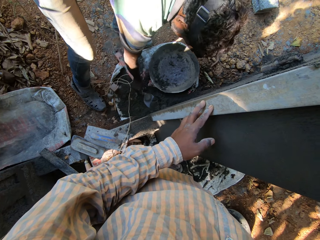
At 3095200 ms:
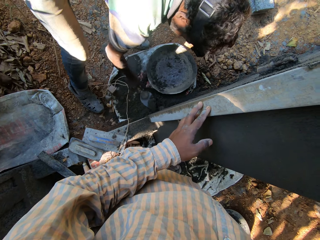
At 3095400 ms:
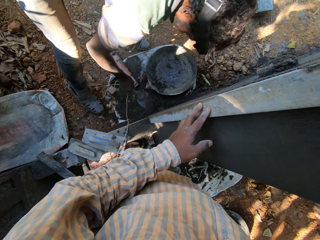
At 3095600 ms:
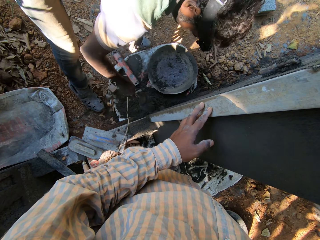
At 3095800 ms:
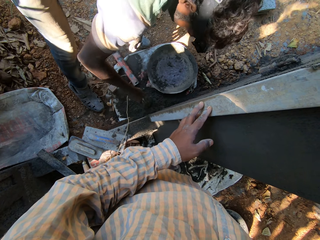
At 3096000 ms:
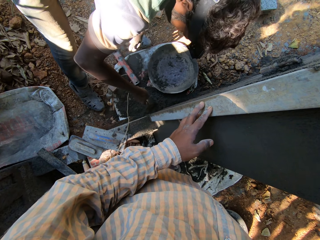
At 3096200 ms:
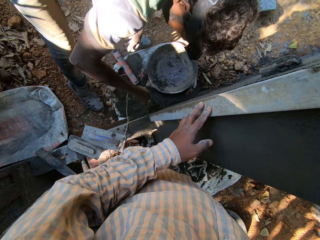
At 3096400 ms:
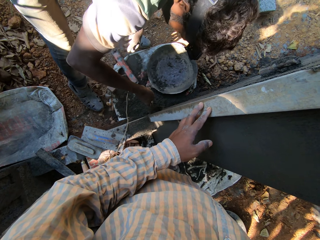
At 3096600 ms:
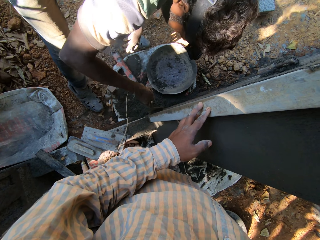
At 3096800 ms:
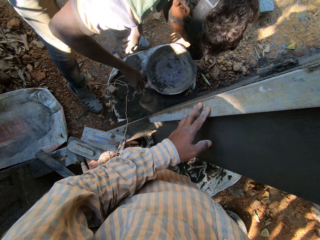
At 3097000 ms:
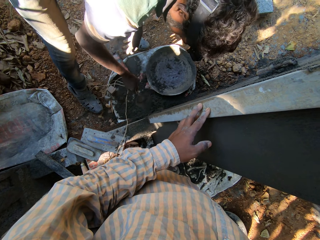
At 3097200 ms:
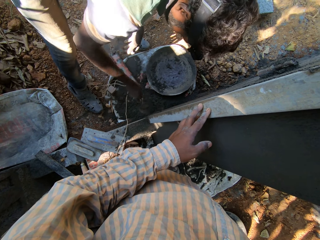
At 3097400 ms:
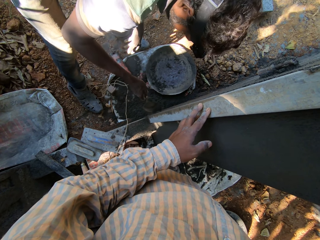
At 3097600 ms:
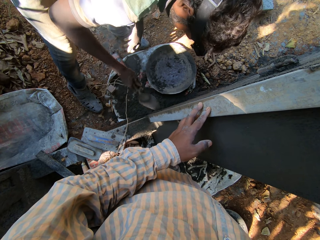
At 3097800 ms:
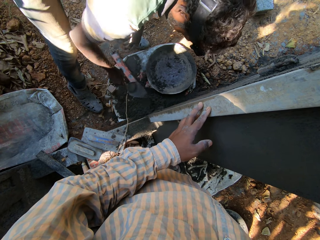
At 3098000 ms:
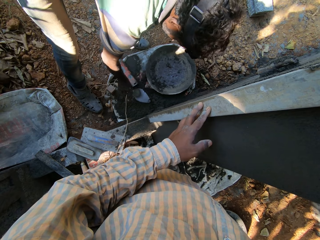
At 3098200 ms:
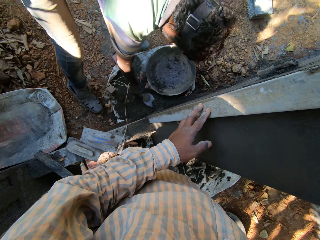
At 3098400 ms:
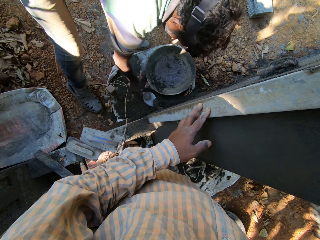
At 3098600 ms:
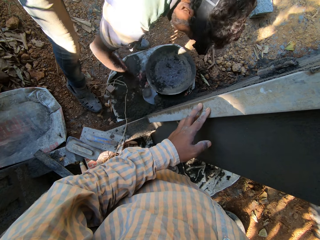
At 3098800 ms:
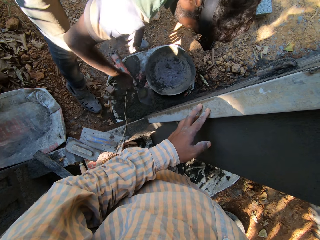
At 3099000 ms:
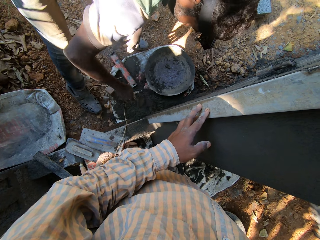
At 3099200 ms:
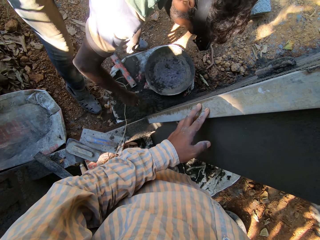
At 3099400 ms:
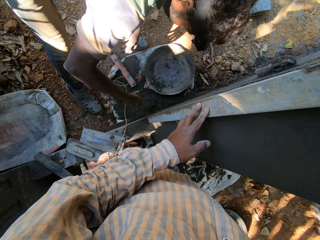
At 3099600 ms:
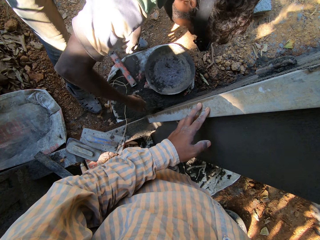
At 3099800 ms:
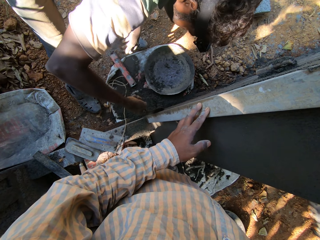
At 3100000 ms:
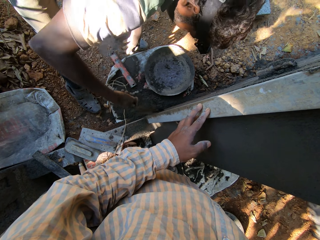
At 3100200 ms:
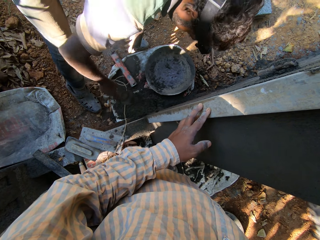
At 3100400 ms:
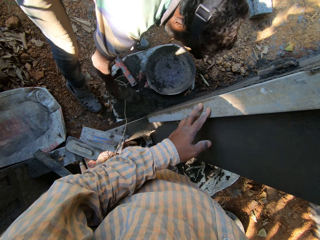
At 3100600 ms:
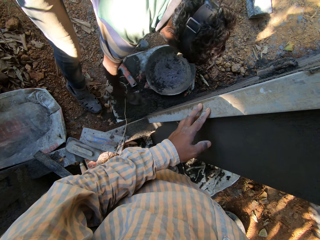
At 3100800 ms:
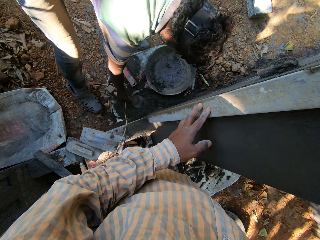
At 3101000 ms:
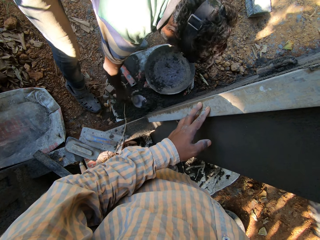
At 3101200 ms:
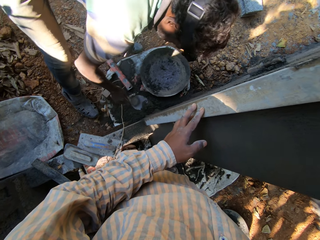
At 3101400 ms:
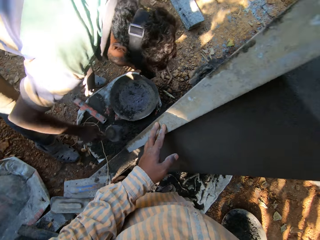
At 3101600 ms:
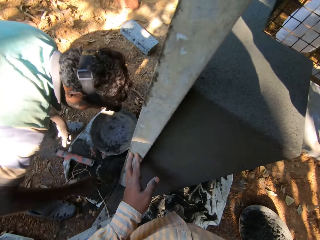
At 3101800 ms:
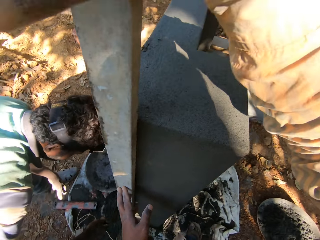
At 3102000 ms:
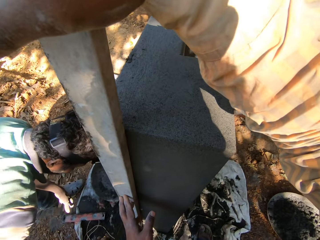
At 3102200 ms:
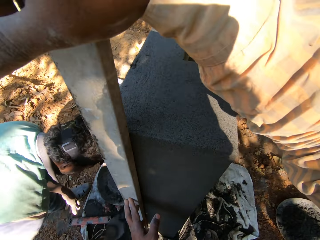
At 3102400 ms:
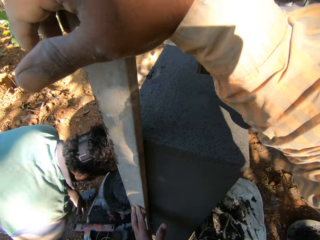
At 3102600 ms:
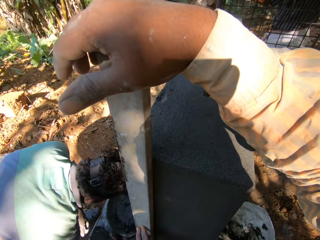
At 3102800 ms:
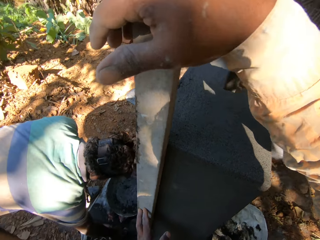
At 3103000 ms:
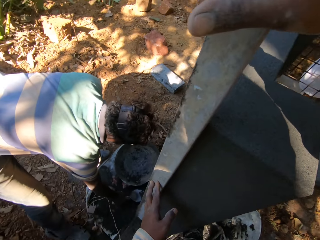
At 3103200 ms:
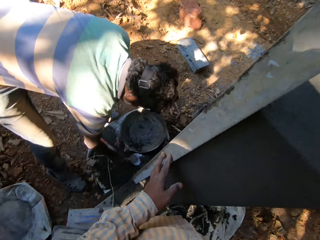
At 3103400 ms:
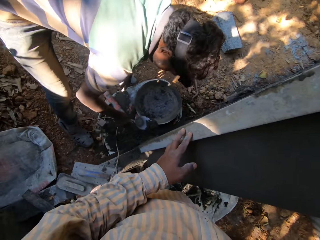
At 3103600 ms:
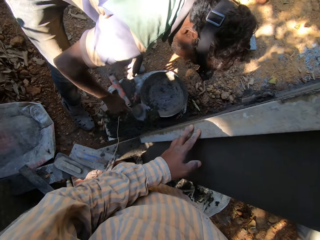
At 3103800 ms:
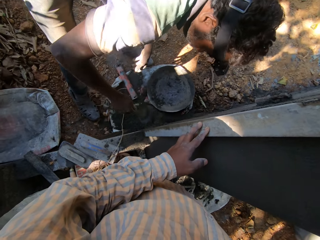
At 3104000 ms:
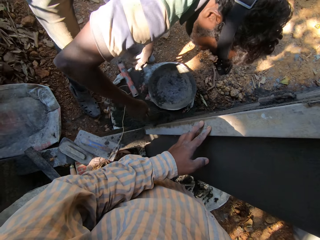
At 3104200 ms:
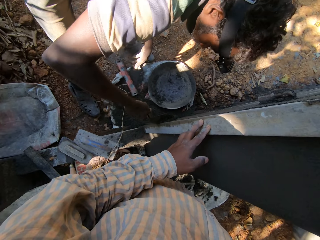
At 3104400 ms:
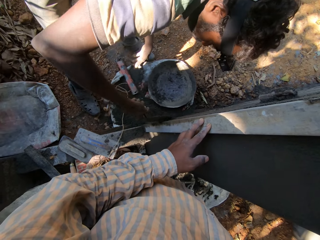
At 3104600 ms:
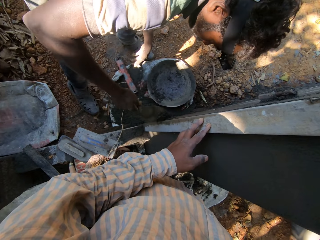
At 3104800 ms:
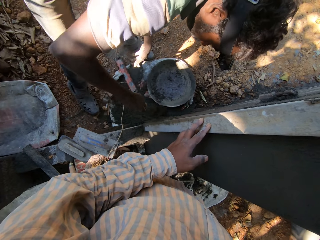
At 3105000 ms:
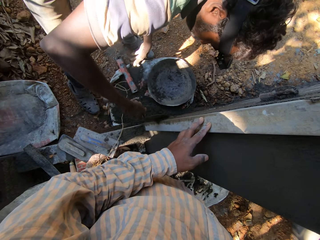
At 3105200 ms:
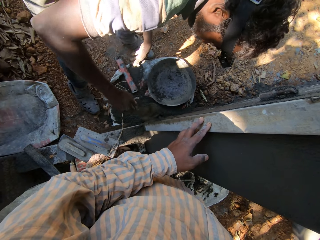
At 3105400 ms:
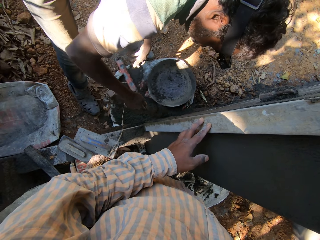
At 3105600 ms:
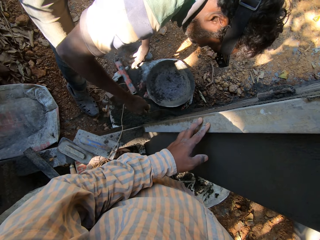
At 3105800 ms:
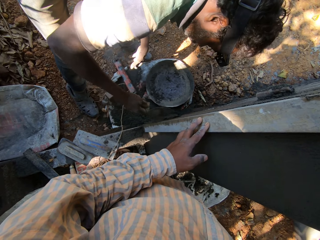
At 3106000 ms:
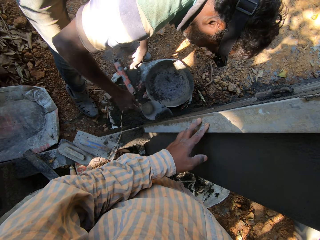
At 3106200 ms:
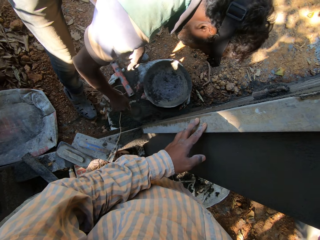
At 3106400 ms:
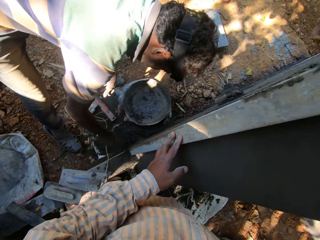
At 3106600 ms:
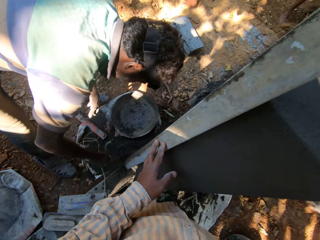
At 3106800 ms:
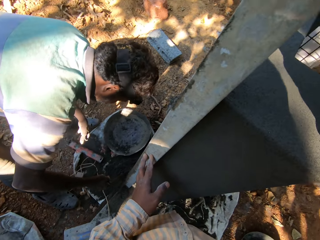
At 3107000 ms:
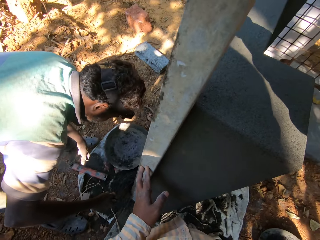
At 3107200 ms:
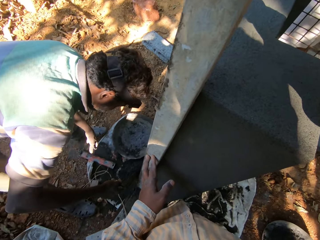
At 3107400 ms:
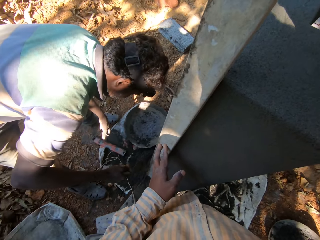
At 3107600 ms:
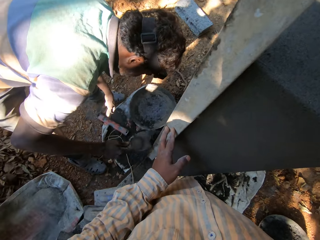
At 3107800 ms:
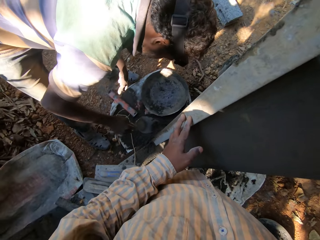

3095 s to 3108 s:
A male scoops cement from the wall base with the hand trowel in his right hand. The camera wearer scoops cement with the trowel. The male plasters the wall with the hand trowel in his right hand. The camera wearer applies cement to the wall. The male scoops cement from the wall base with the hand trowel in his right hand. He plasters the wall with the hand trowel in his right hand. He scoops cement from the wall base with the hand trowel in his right hand. He plasters the wall with the hand trowel in his right hand.

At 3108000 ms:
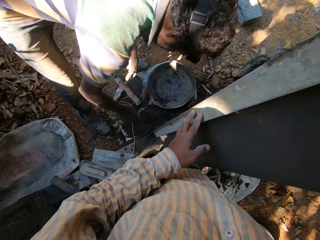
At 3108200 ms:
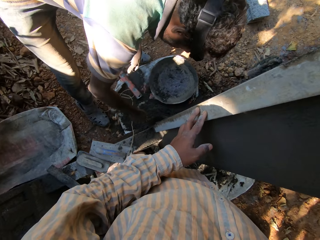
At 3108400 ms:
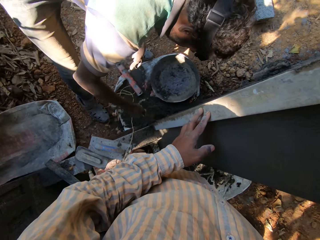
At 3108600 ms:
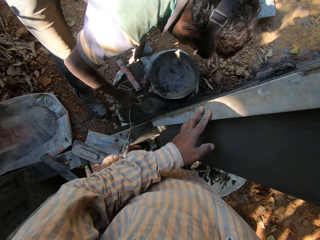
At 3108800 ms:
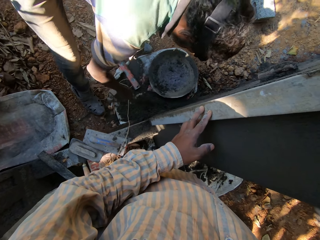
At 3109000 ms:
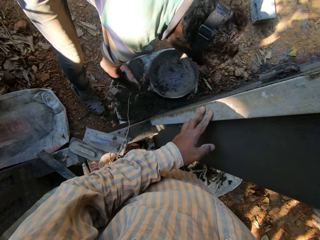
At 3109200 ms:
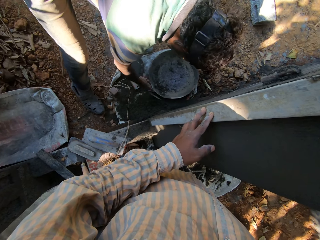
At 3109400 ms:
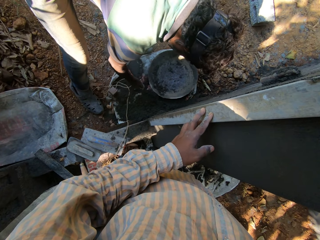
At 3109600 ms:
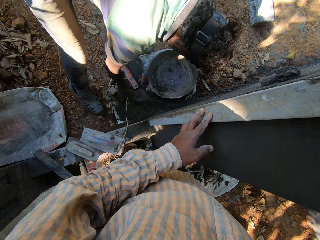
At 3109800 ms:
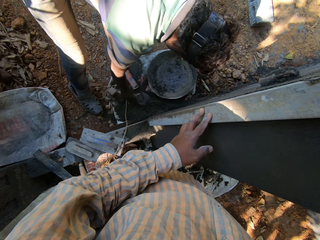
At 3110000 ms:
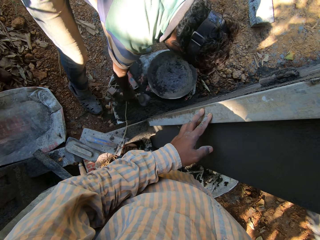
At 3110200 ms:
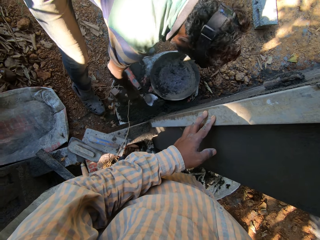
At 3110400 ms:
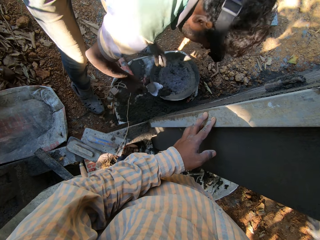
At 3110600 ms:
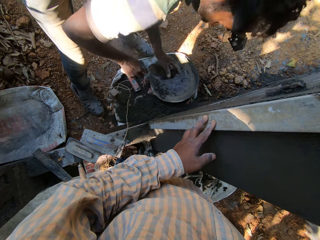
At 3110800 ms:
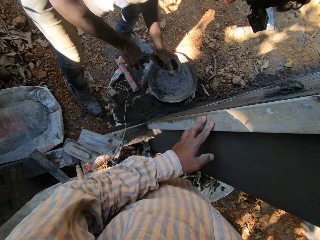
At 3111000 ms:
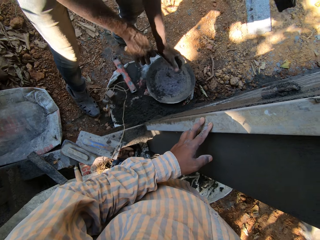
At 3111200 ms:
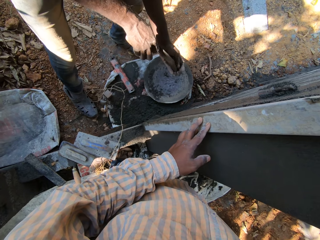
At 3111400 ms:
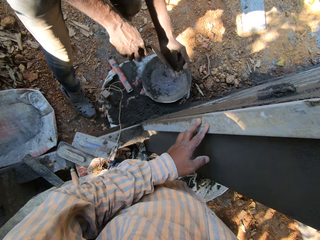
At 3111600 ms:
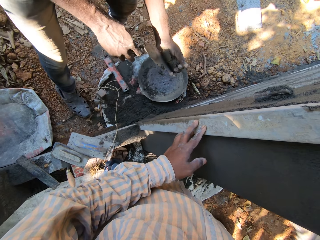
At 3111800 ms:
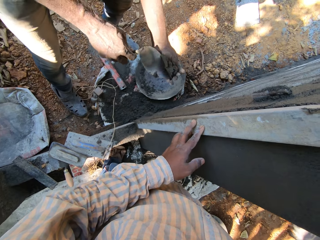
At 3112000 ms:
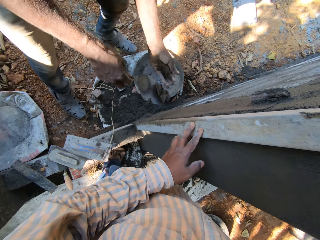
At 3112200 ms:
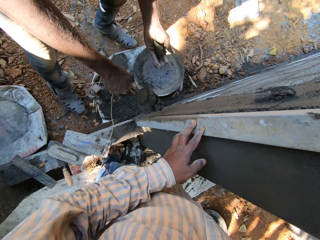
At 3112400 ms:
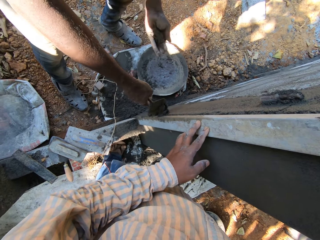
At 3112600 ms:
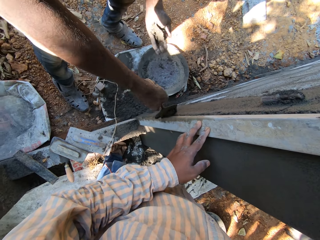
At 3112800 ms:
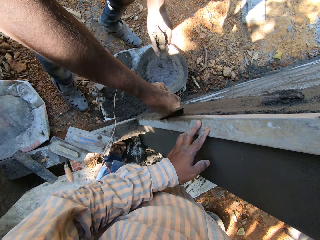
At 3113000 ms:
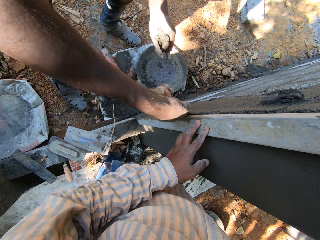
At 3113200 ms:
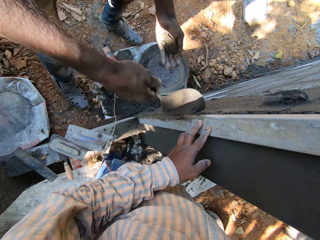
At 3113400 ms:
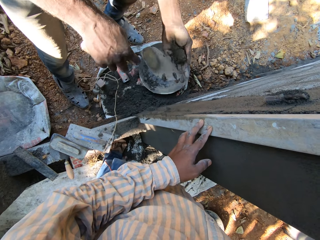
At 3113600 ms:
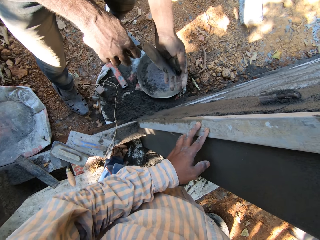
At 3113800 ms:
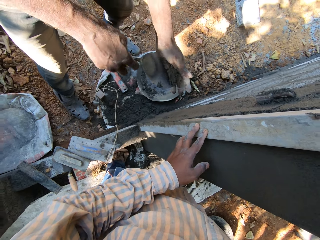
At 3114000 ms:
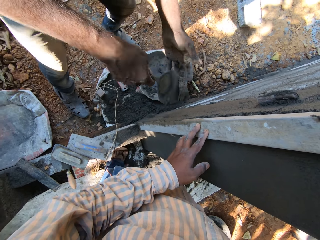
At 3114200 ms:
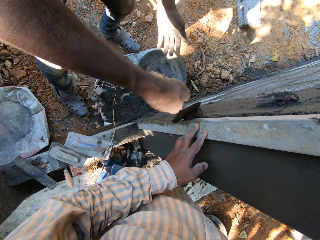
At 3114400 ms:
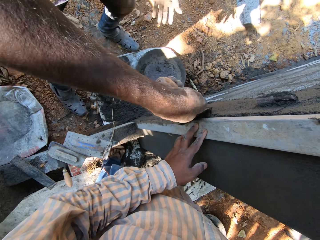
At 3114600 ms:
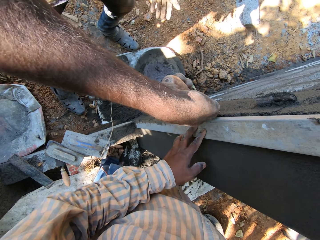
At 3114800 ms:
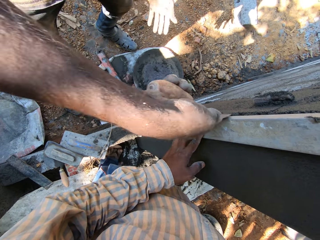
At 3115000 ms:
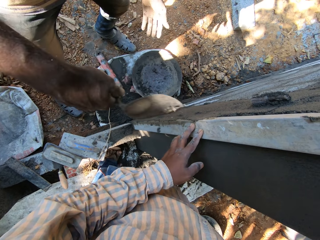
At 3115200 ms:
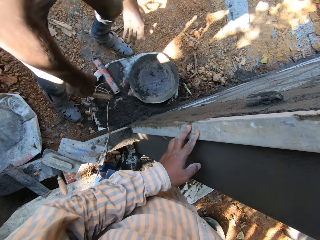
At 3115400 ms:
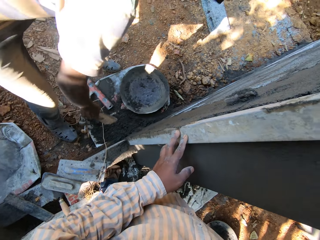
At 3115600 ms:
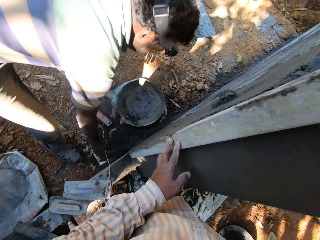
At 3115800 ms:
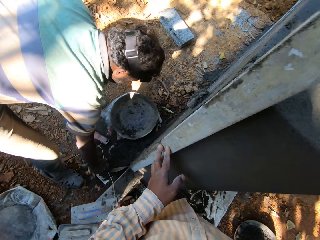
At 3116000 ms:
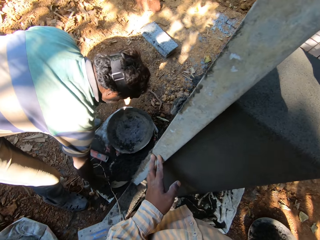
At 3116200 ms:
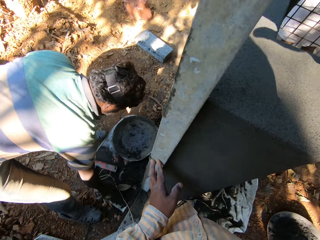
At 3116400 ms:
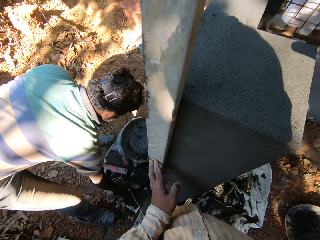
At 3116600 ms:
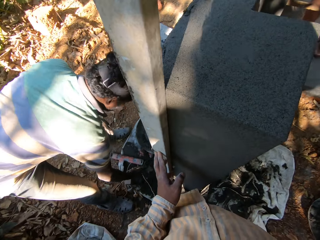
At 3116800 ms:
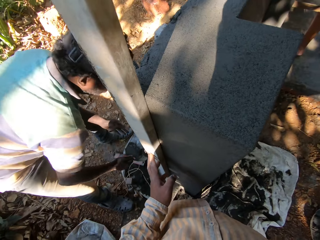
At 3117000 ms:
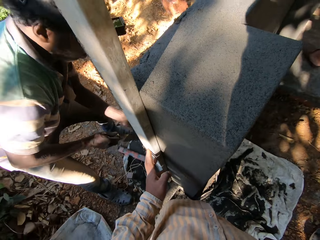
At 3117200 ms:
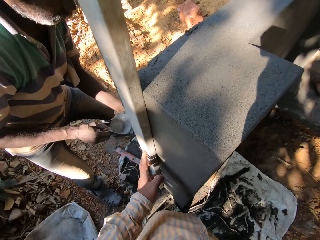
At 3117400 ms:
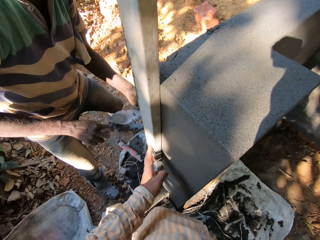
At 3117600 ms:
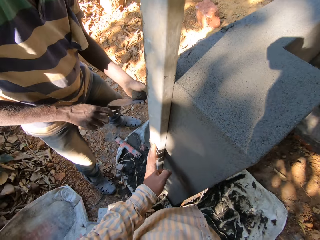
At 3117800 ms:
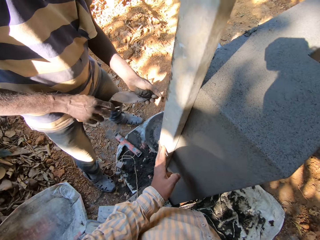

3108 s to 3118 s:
The man scoops cement from the wall base with the hand trowel in his right hand. The camera wearer holds cement with a hand. The man compresses the cement on the hand trowel in his right hand with his left hand. The man plasters the wall with the hand trowel in his right hand. The camera wearer applies cement to the wall. The man scoops cement from his left hand with the hand trowel in his right hand. The camera wearer scoops cement from a hand. The man plasters the wall with the hand trowel in his right hand. The camera wearer applies cement to the wall. The man scoops cement from the wall base with the hand trowel in his right hand.
